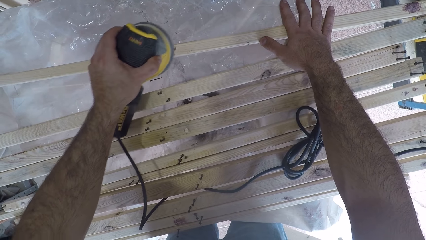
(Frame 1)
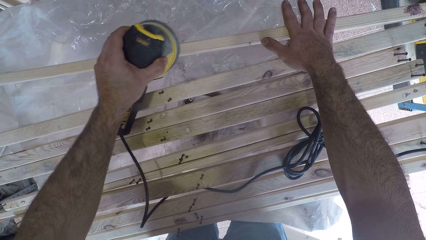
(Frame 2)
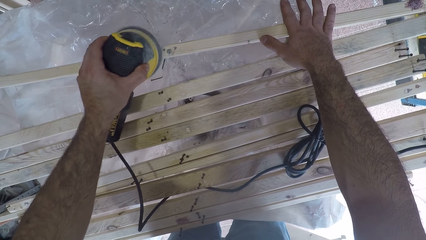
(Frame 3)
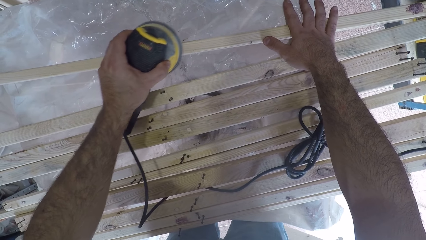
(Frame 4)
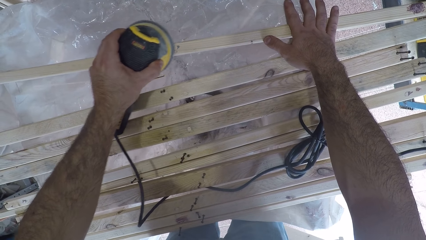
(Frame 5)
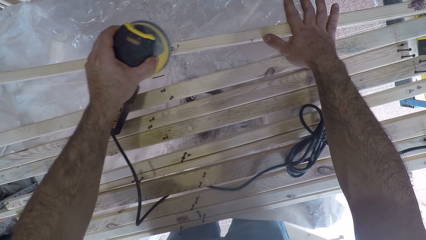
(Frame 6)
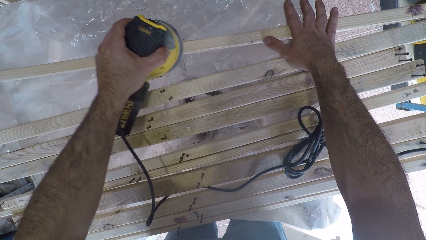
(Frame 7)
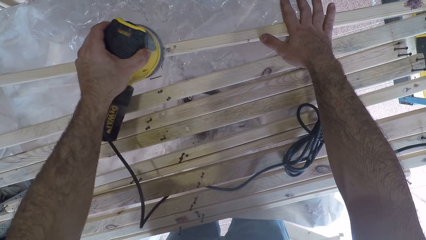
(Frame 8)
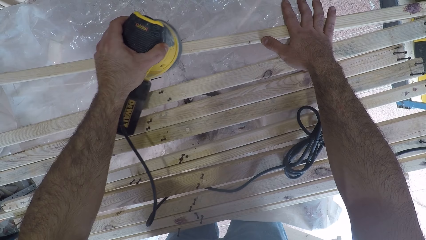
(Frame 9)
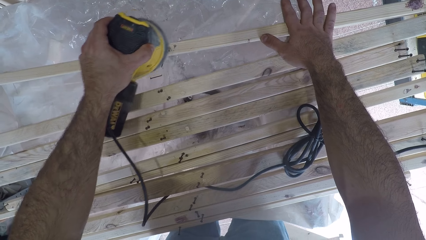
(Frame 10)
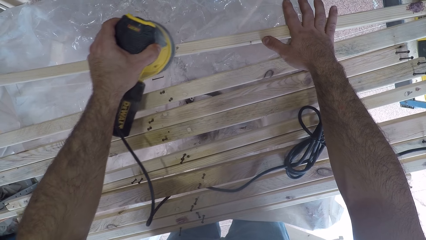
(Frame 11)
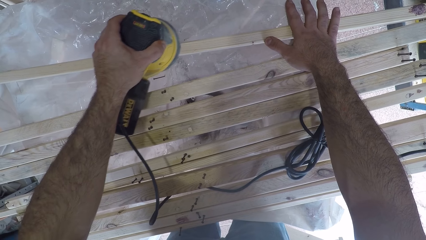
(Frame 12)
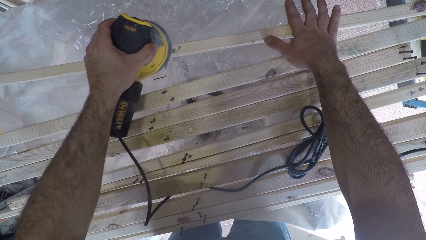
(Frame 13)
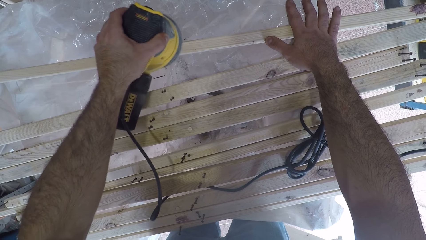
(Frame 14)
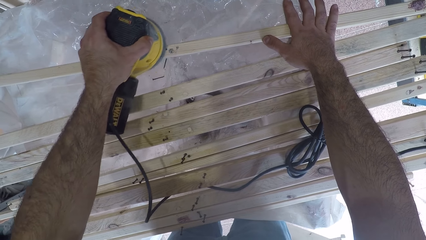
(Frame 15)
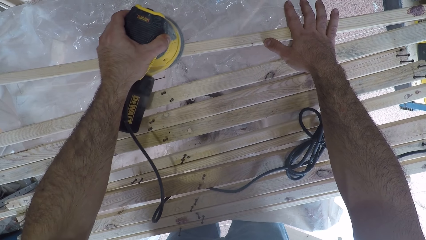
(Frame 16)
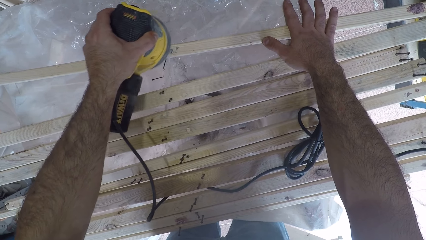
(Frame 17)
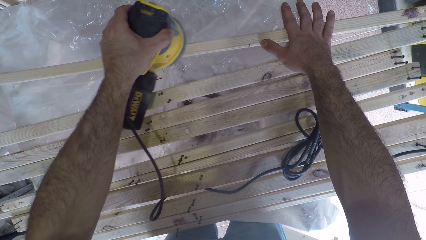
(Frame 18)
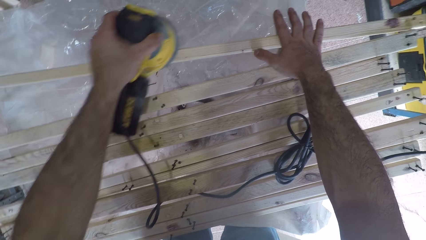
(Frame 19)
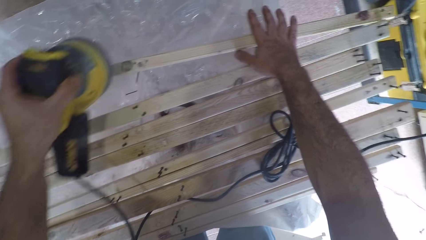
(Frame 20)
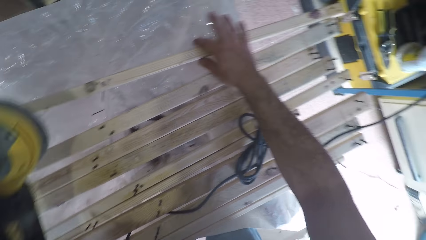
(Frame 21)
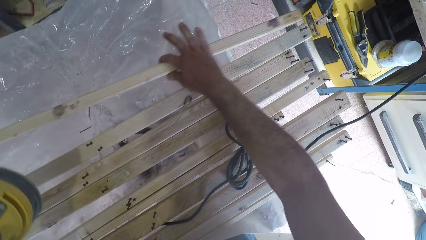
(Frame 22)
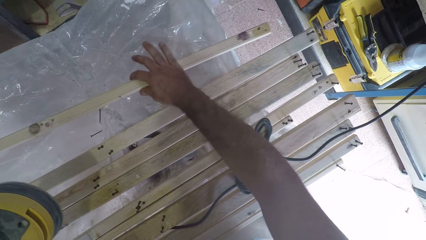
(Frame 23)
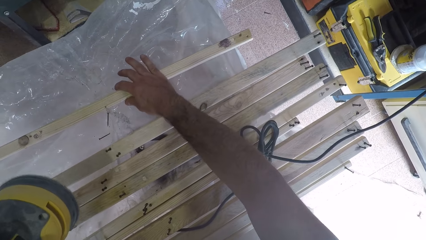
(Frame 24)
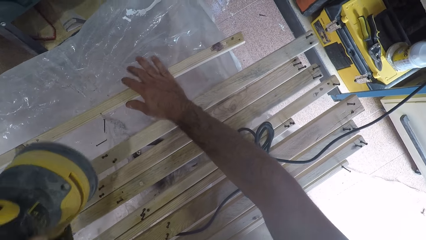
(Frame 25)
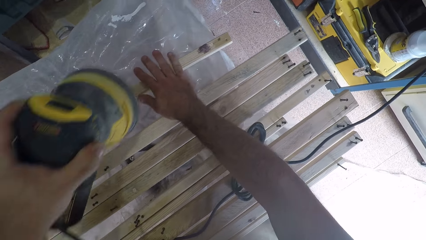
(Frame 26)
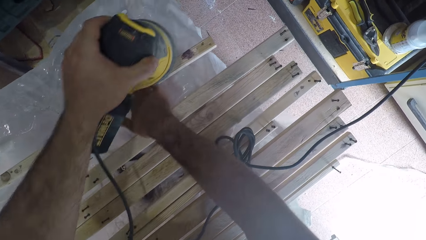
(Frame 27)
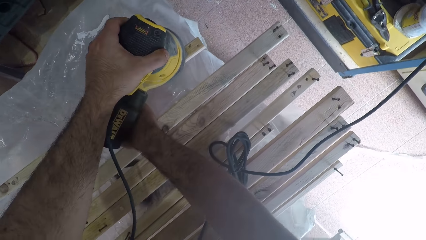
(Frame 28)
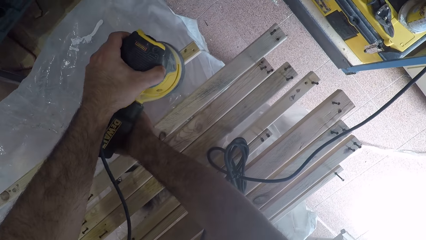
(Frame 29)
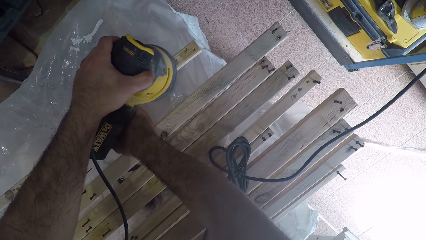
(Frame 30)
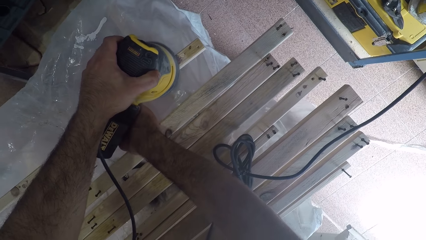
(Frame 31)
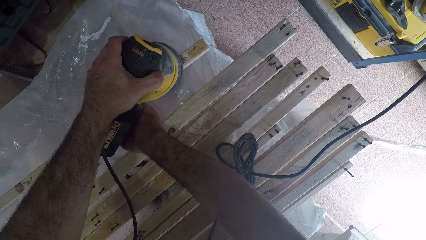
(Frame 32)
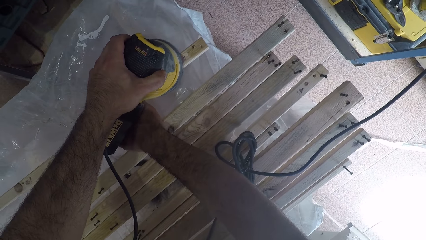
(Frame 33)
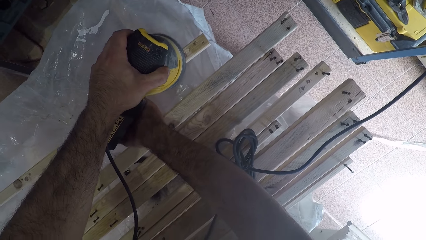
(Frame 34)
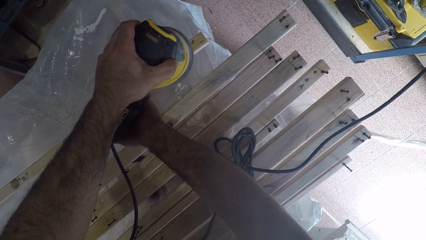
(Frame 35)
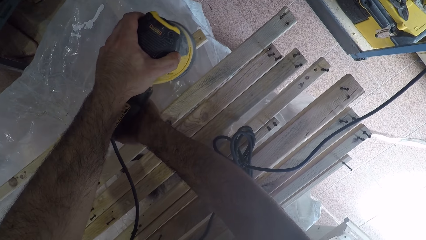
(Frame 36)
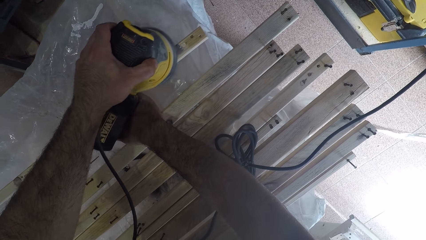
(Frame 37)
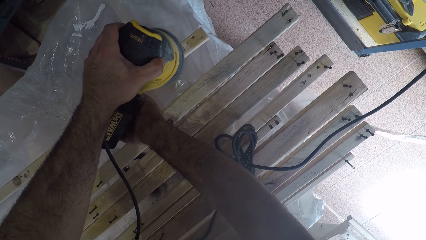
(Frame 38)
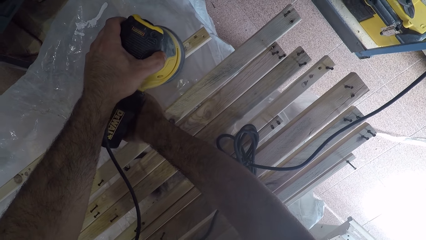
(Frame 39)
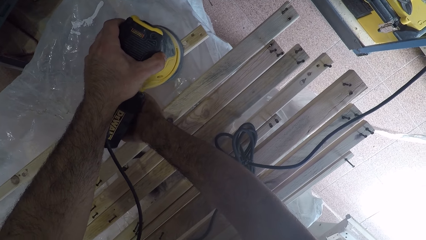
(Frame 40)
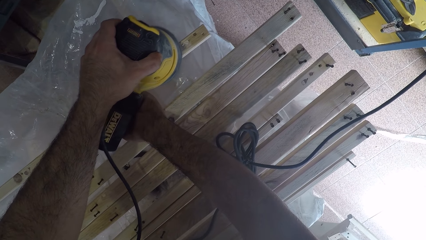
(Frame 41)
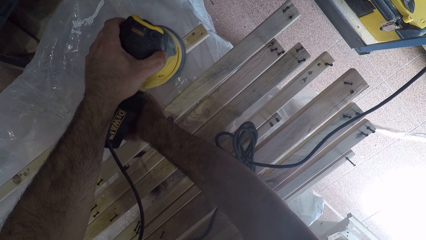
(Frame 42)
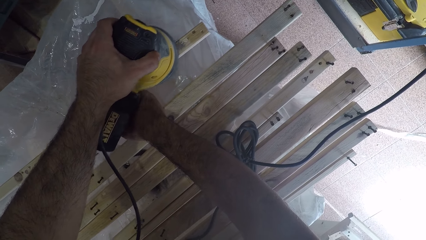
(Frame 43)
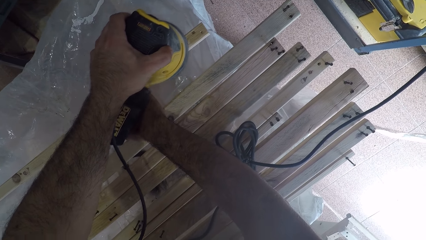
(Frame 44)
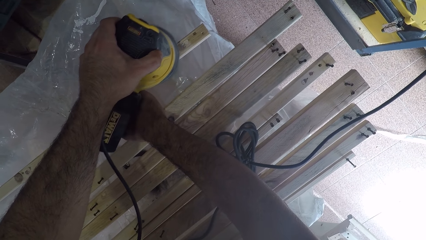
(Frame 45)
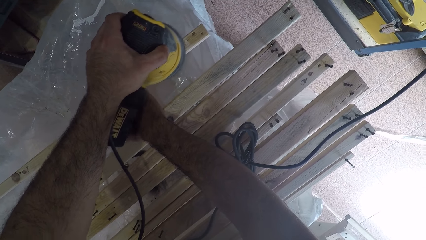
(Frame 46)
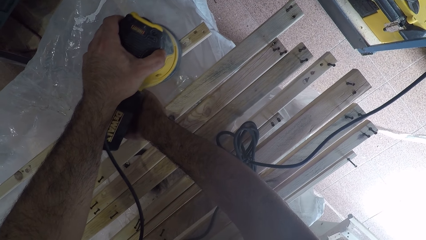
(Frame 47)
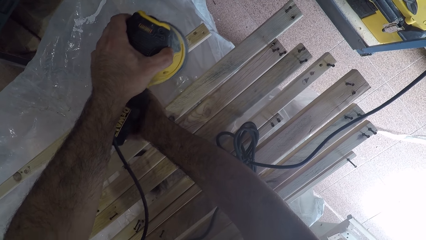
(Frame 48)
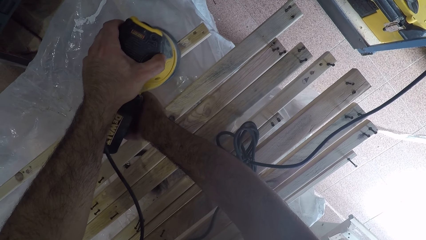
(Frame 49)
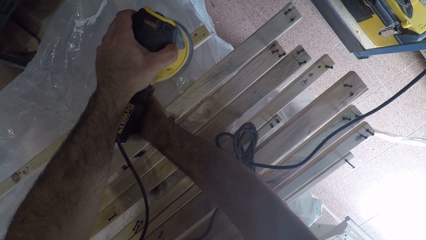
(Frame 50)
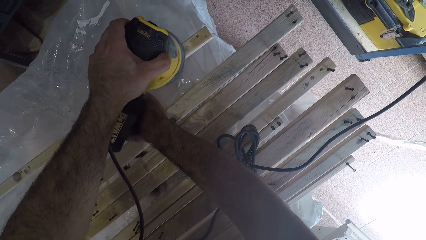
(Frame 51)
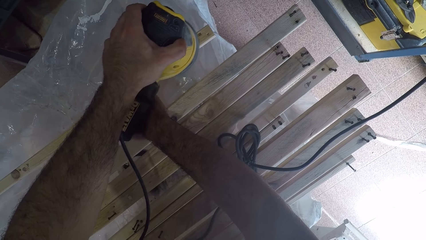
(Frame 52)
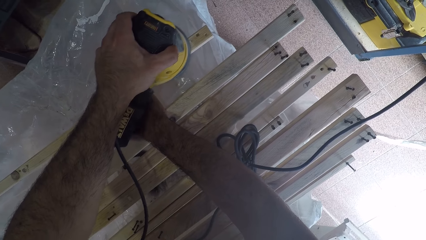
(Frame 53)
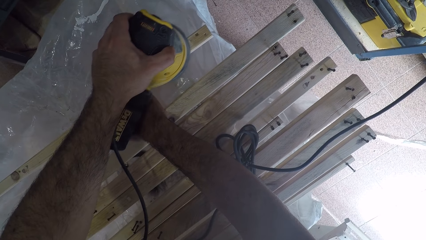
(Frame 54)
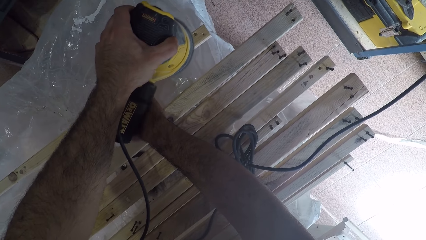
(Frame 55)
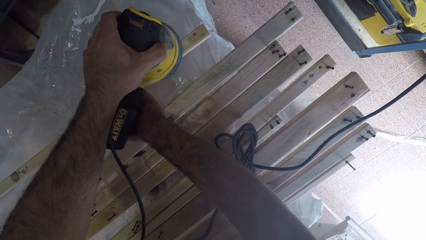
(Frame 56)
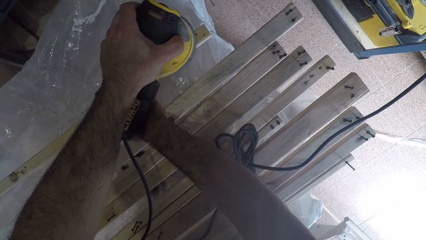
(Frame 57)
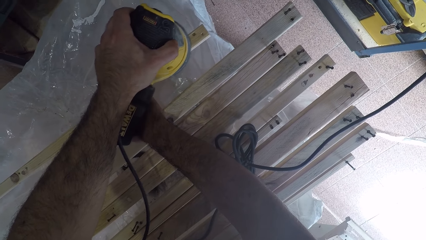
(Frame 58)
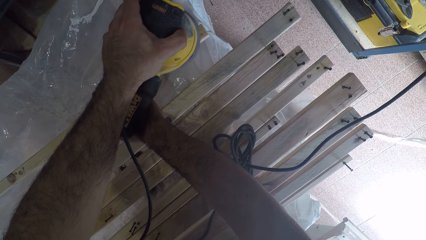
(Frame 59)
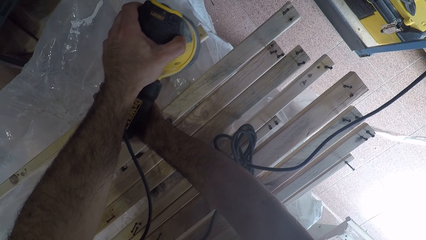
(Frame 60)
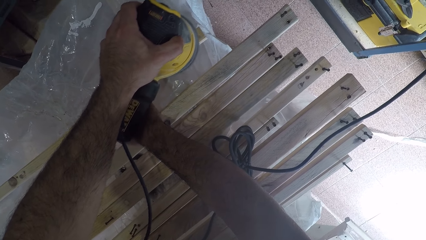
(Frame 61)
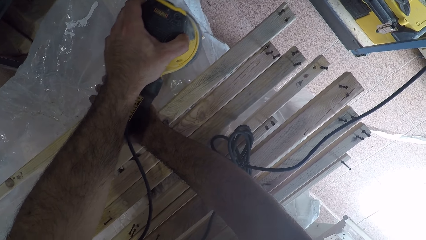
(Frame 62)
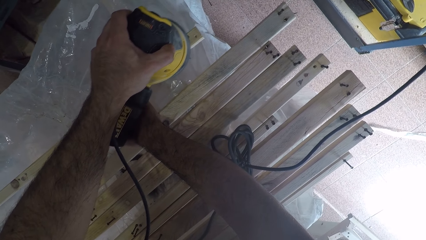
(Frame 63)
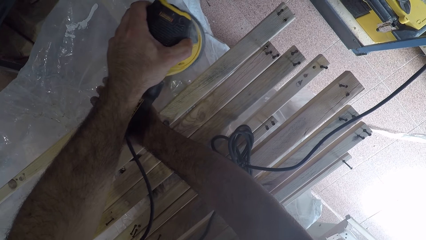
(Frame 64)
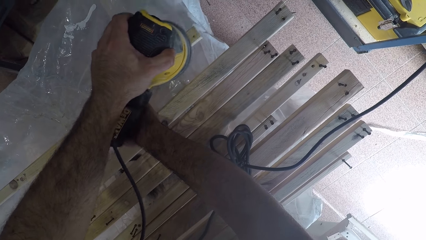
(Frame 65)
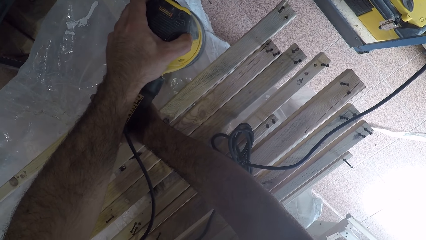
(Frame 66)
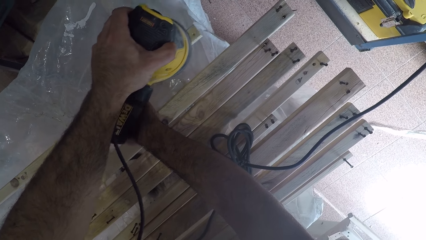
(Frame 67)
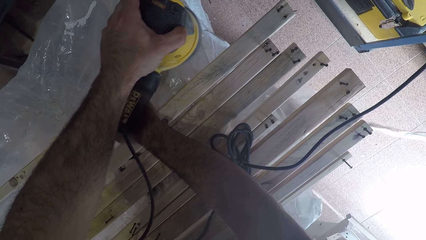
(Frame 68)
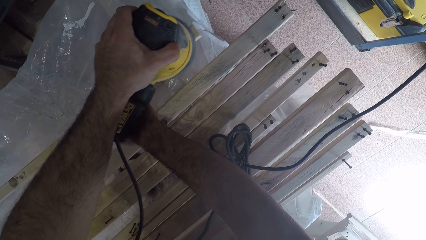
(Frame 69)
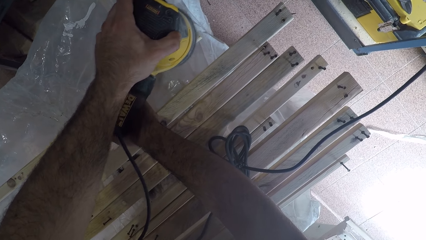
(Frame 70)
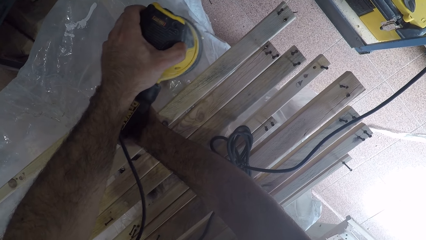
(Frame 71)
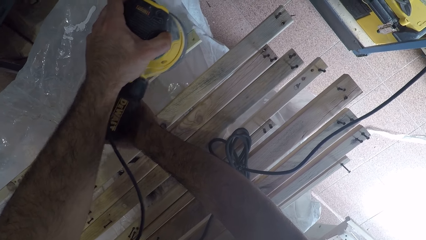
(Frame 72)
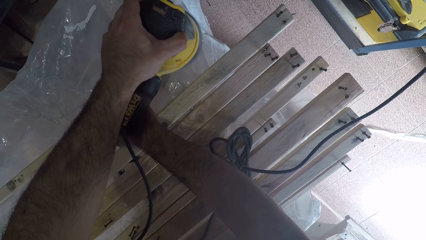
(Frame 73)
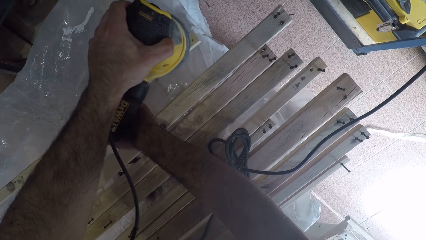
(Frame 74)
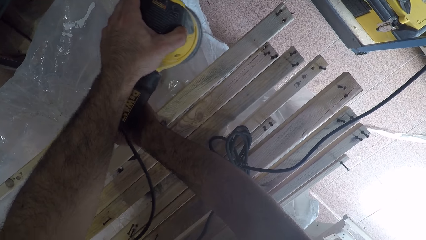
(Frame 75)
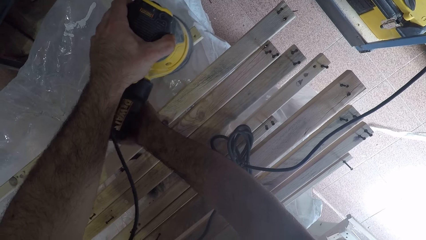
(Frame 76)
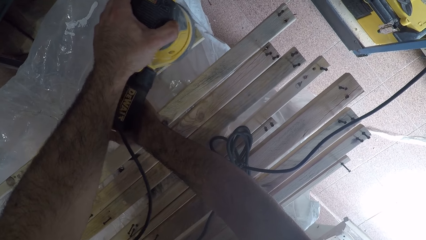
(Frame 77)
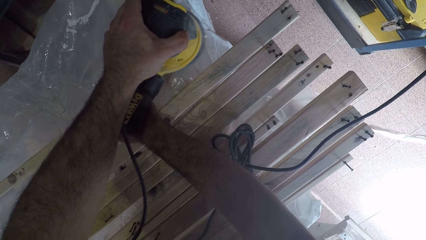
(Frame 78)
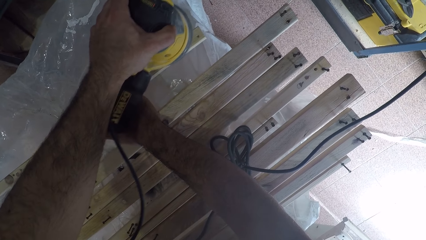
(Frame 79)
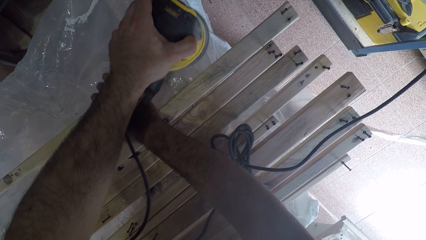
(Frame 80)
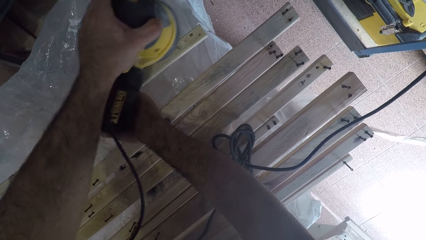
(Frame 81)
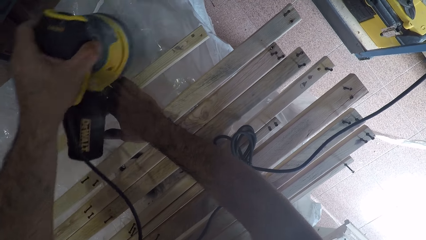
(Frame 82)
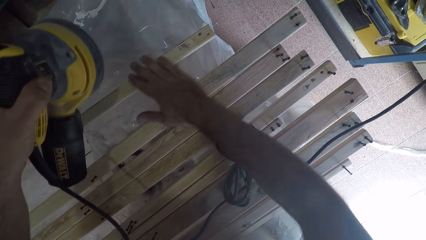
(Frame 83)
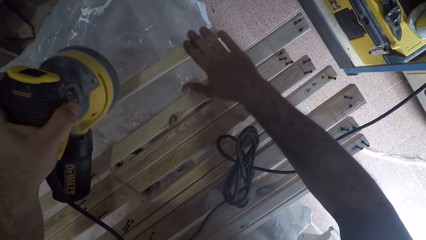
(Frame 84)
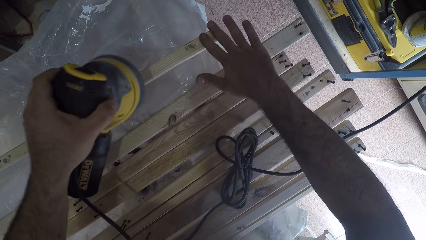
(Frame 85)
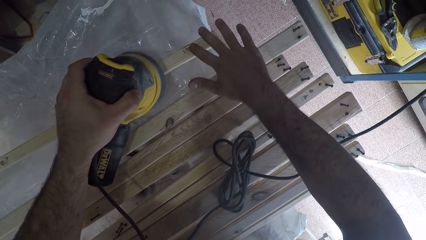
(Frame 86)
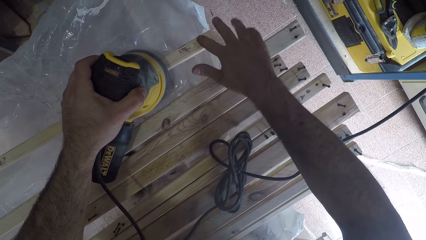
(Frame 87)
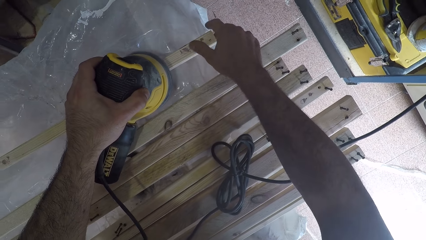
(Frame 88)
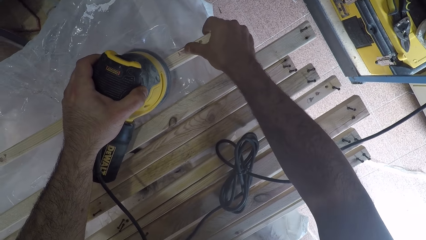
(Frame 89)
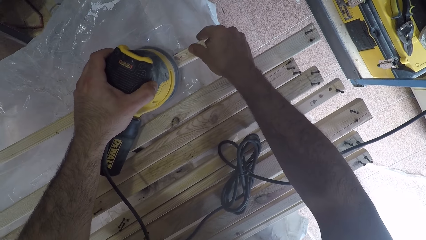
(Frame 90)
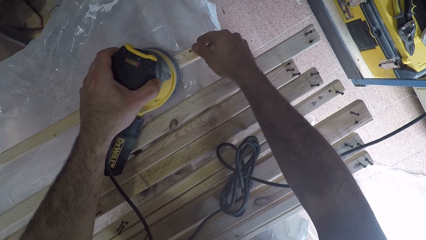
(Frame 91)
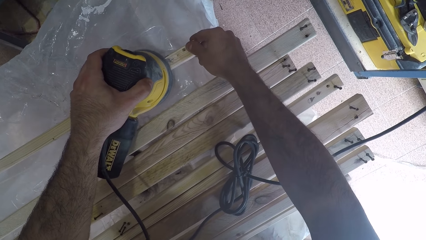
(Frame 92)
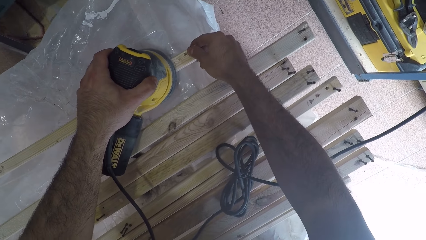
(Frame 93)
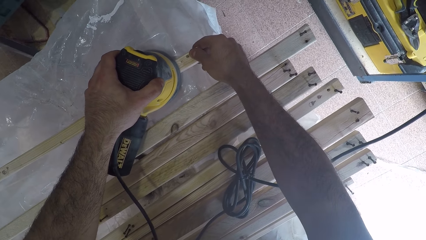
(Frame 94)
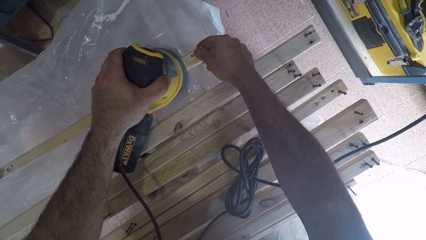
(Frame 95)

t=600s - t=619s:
The camera wearer adjusts the wood plank to the left with his right hand. He holds down the wood plank with his right hand. He brushes the bottom of the wood plank with the brush oscillating tool. He rubs the surface of the wood plank with his right hand. He continues to brush the bottom of the wood plank with the brush oscillating tool and holds down the wood plank with his right hand. He moves the piece of wood.
